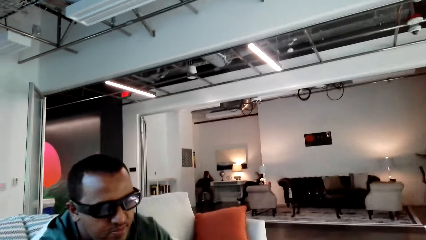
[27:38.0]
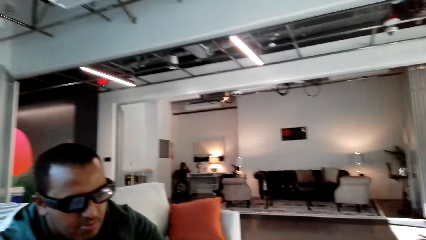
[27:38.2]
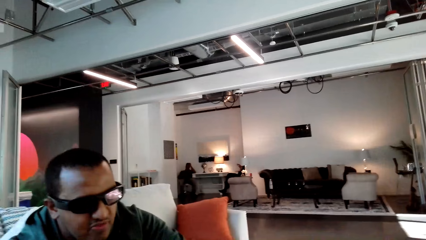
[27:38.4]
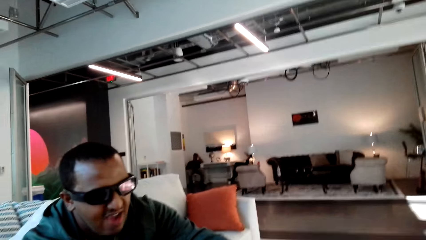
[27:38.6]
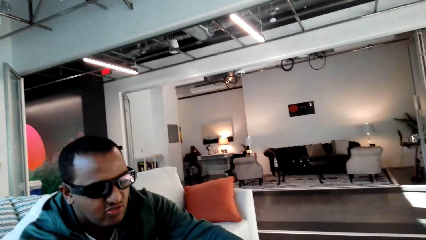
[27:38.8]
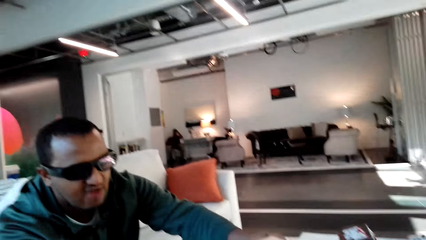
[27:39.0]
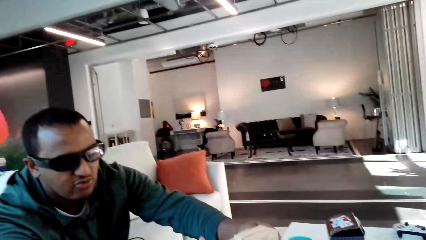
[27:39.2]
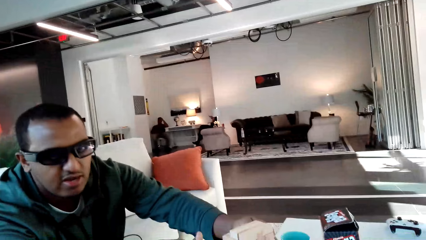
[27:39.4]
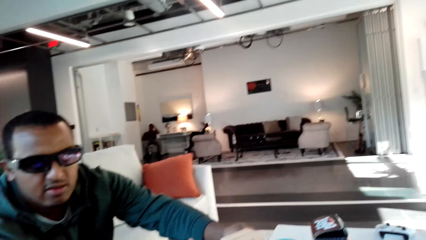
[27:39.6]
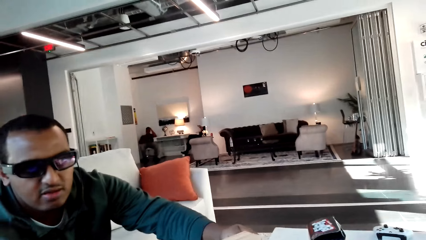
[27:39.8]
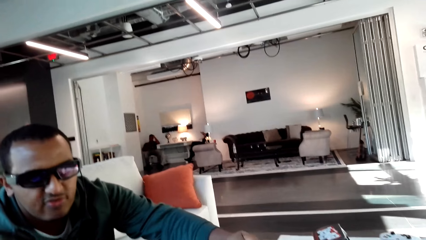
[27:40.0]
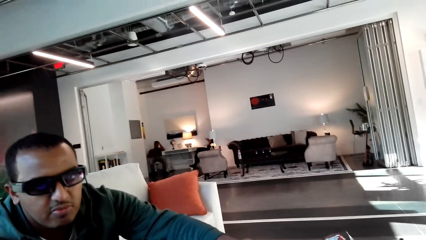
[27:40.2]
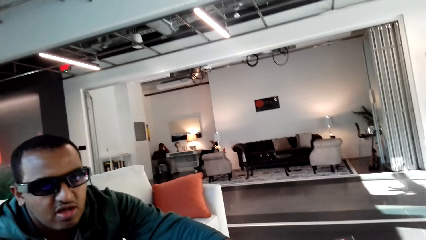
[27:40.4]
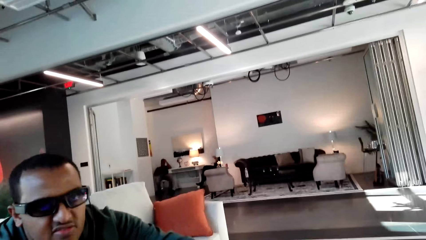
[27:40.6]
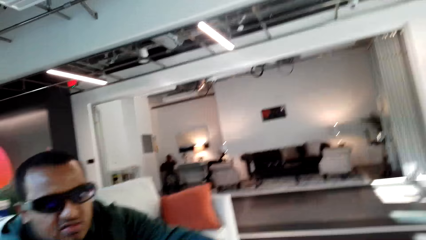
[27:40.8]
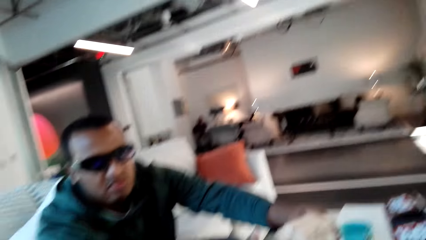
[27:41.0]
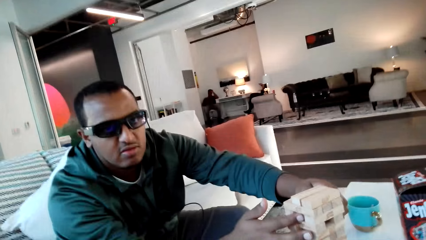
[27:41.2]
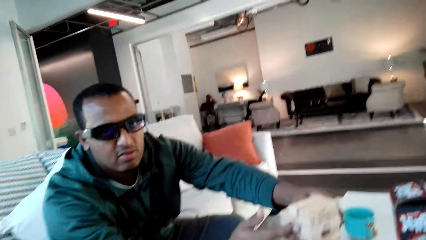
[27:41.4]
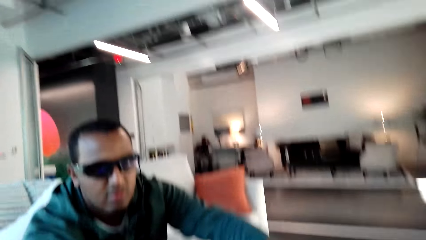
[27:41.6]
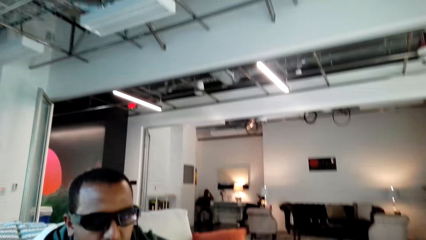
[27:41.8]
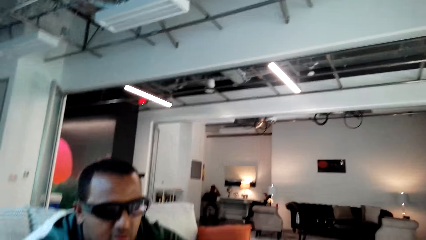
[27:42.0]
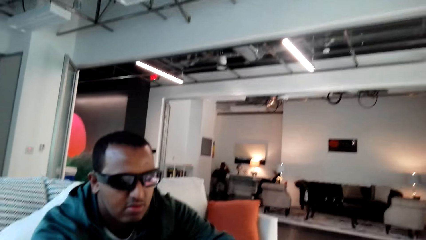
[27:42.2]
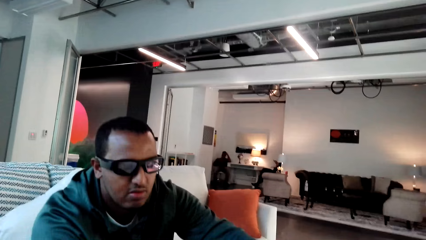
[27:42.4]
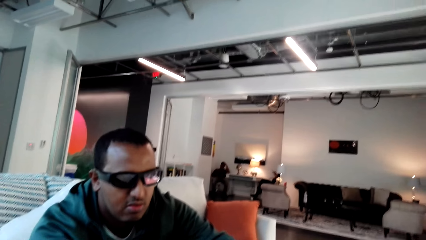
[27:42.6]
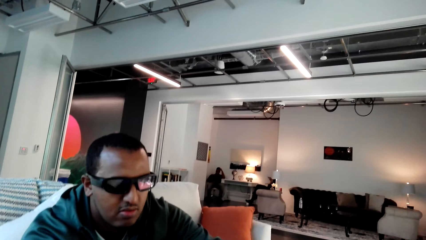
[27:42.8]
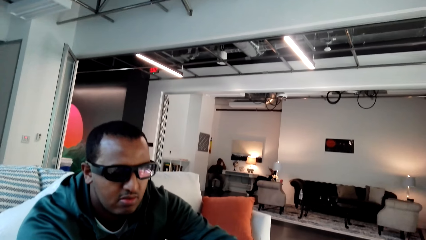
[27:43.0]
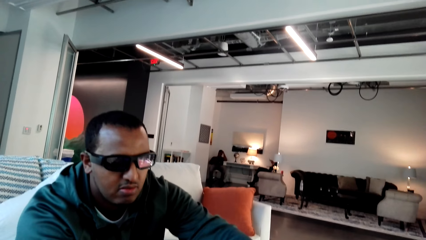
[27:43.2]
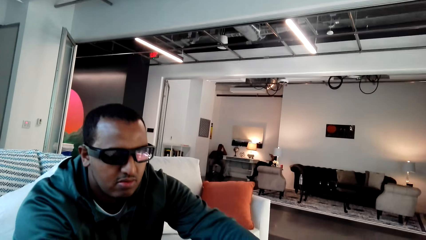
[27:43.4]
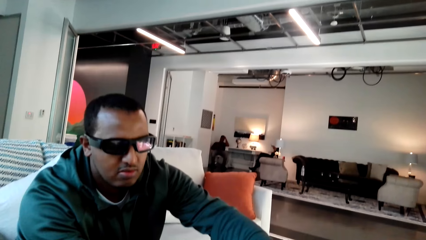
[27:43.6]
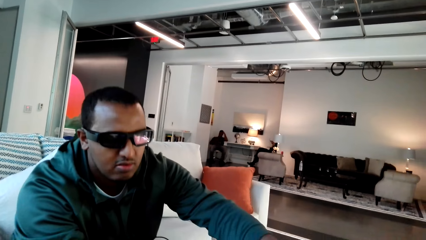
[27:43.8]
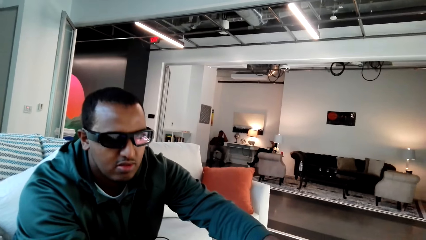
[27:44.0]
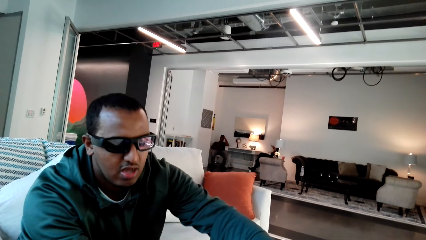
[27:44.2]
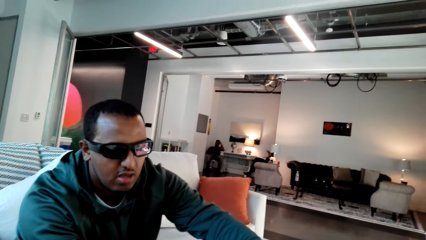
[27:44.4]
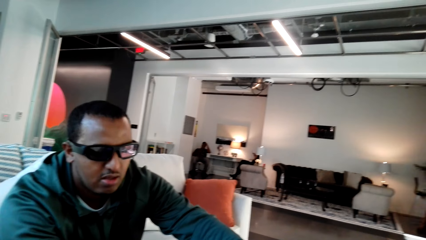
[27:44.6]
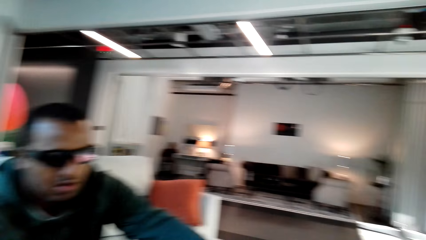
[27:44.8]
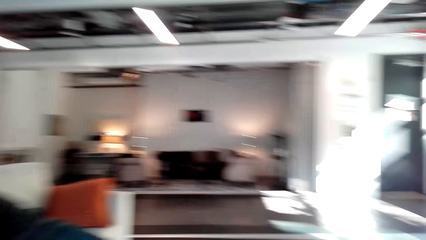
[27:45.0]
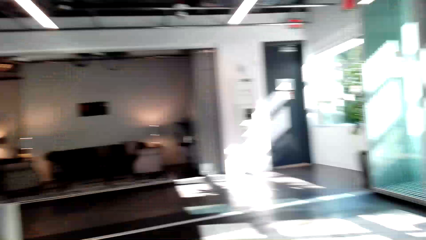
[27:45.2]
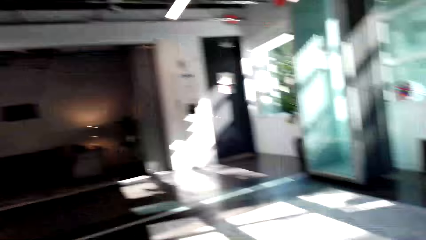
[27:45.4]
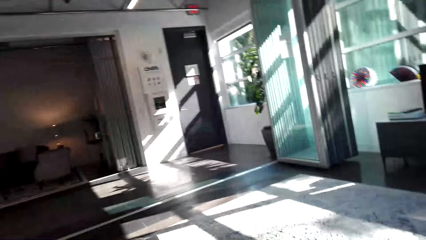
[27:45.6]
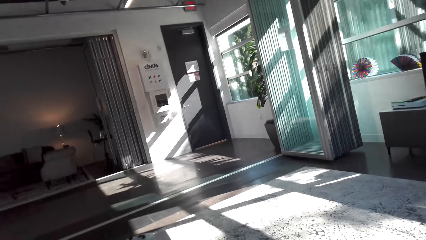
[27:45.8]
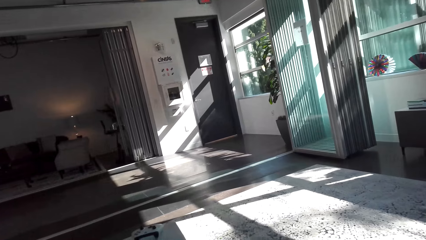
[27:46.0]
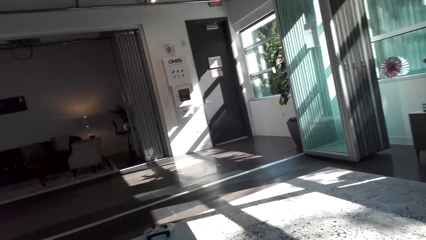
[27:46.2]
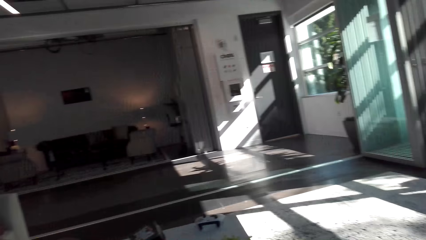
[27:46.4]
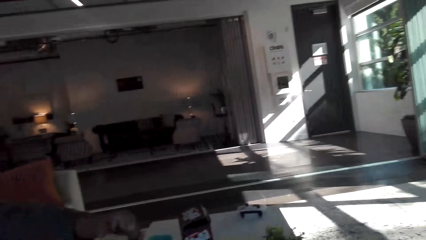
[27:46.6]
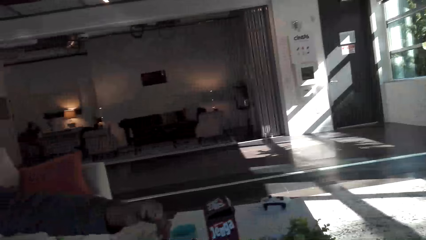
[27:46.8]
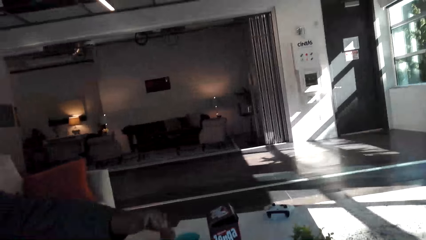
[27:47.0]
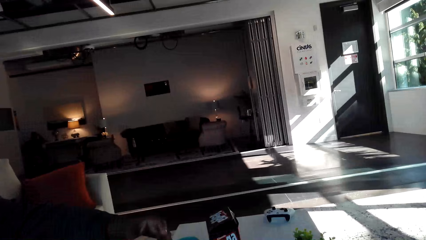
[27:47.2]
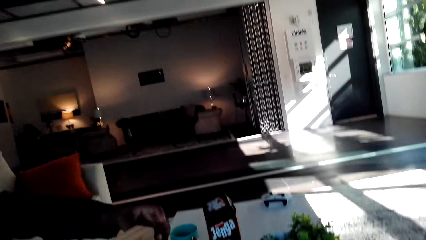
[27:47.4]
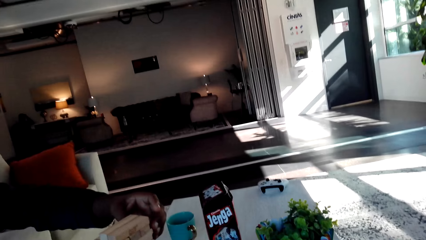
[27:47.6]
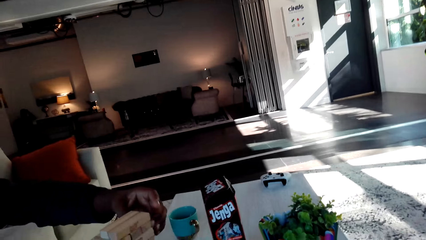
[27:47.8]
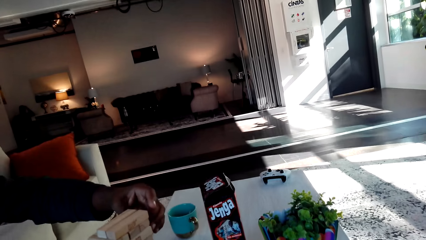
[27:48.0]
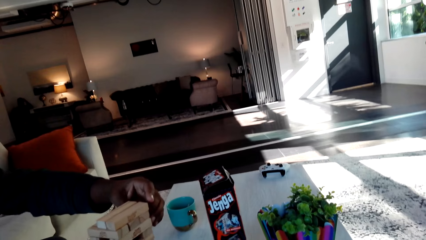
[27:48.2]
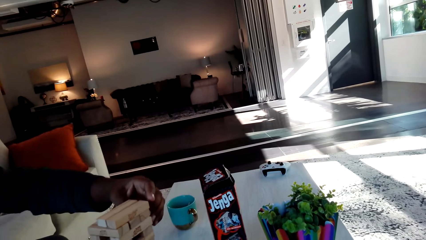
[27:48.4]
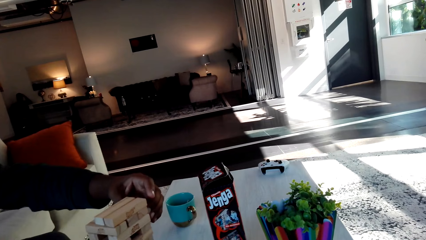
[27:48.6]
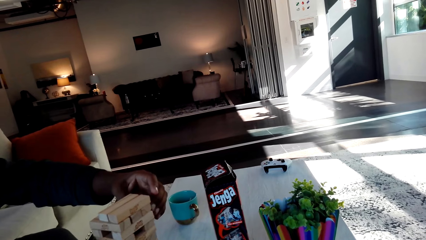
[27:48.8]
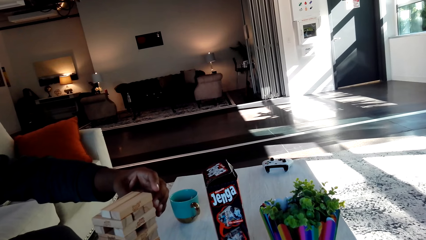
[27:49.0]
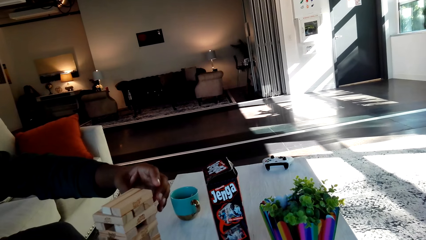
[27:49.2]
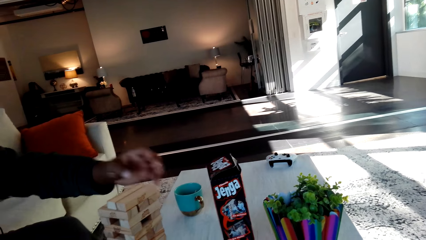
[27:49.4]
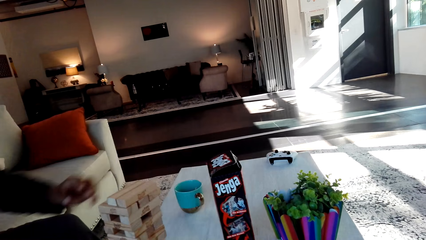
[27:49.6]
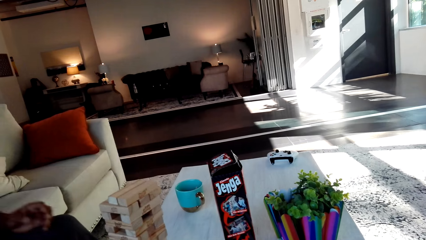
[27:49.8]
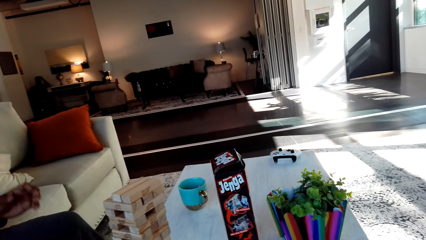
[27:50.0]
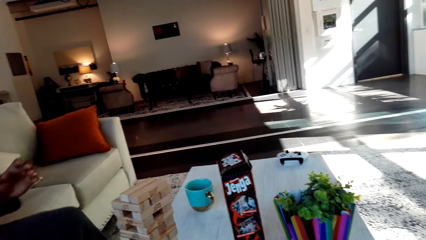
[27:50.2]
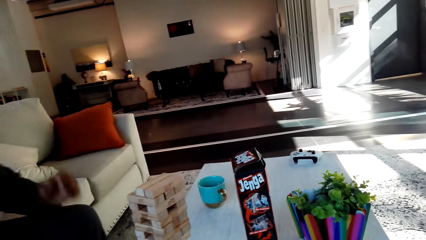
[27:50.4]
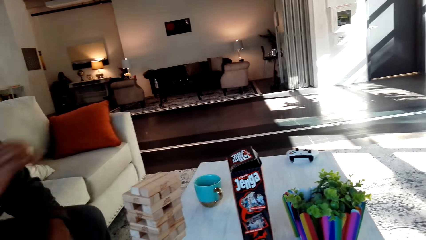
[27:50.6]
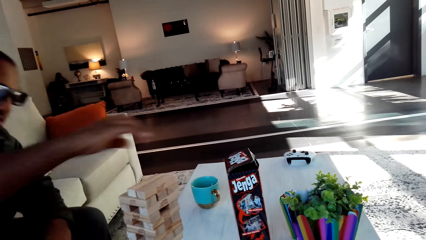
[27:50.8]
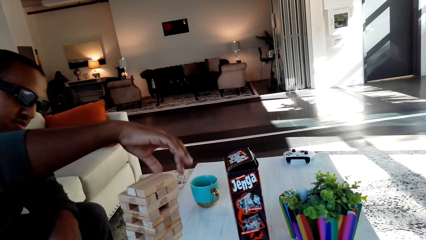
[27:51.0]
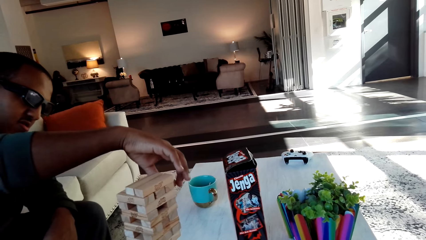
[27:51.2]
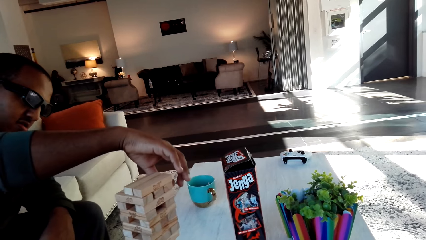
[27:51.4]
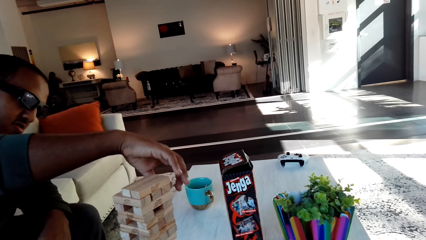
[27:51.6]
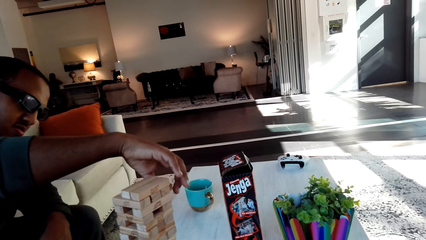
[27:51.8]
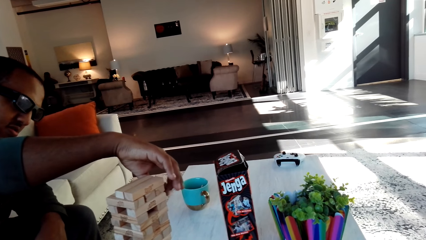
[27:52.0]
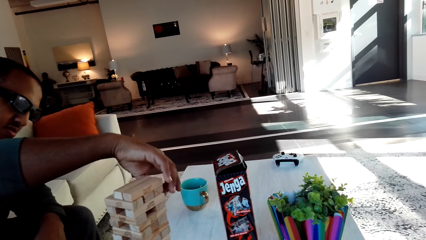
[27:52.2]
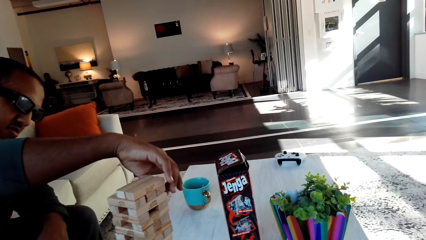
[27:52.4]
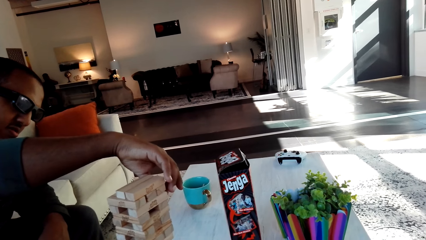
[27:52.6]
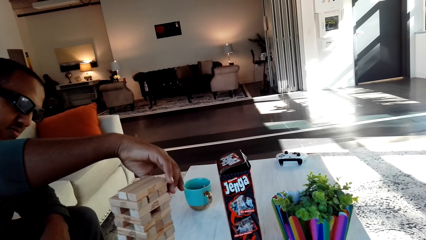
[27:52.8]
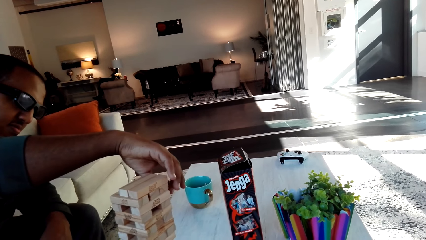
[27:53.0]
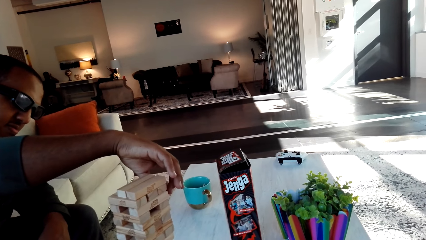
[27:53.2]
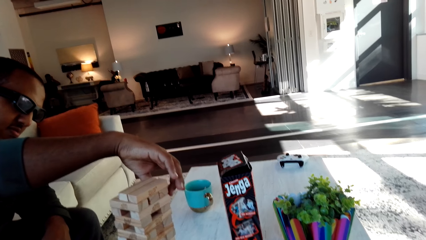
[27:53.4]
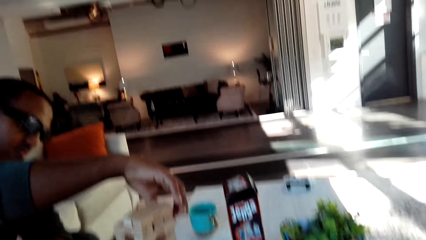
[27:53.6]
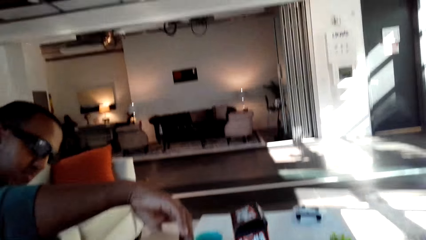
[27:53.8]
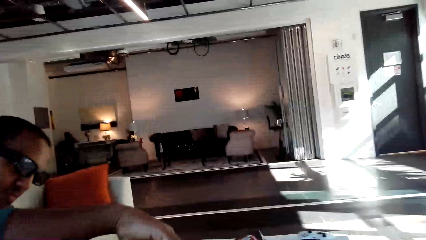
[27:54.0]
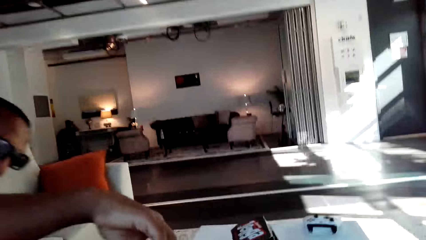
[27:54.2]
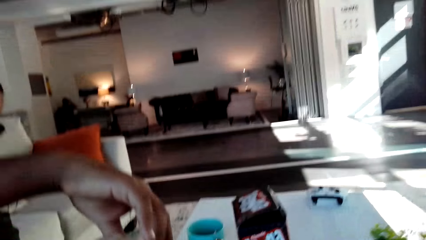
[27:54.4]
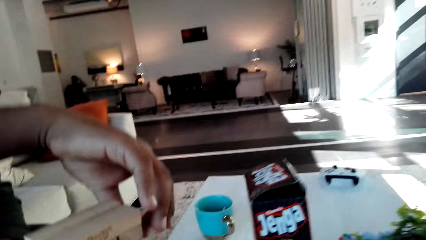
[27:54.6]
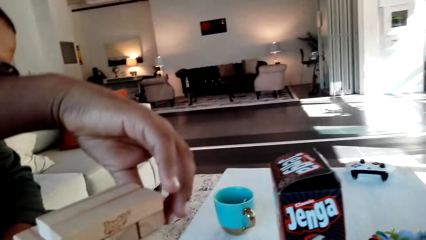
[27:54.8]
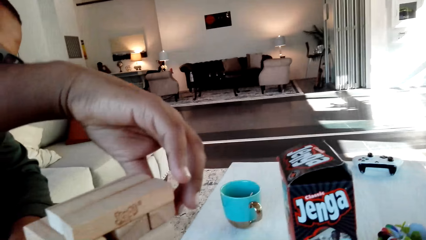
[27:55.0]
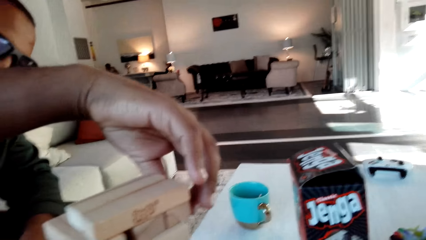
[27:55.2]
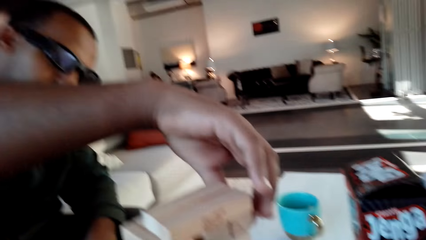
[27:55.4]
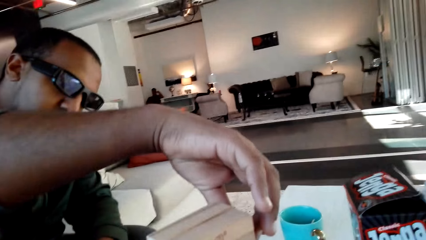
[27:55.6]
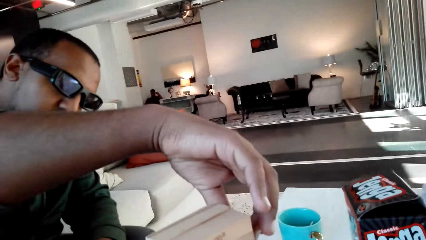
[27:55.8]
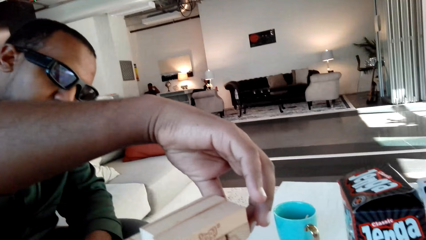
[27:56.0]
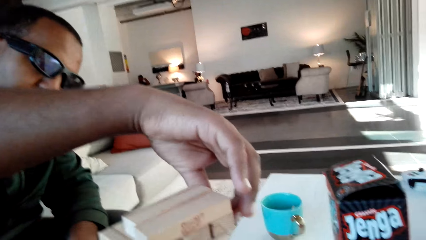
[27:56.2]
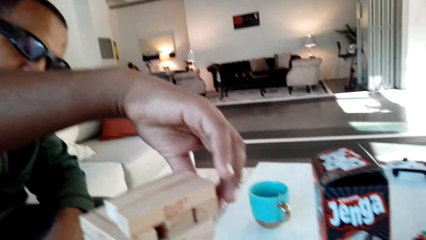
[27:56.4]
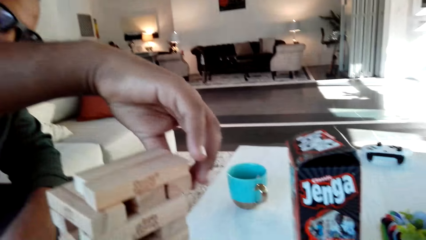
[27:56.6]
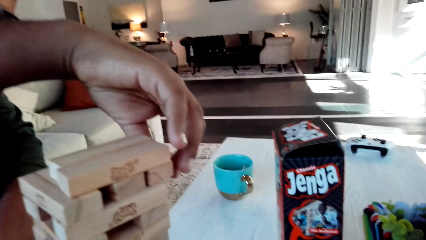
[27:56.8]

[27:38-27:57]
A man plays Jenga classic game. The camera wearer converses with the man. They look around the house. The man plays Jenga classic game. The camera wearer converses with the man. The man plays Jenga classic game. The camera wearer converses with the man.
